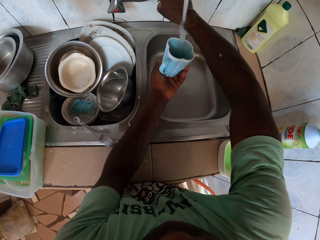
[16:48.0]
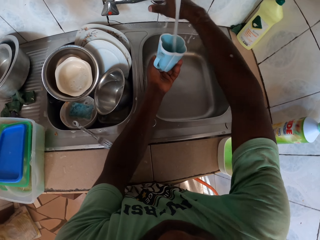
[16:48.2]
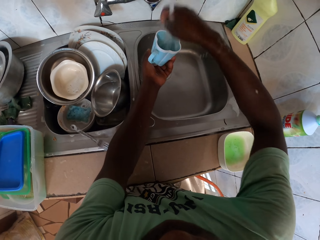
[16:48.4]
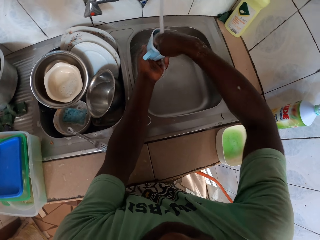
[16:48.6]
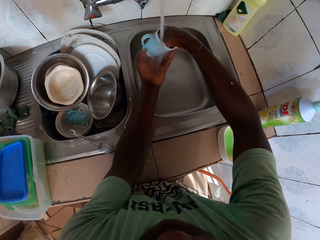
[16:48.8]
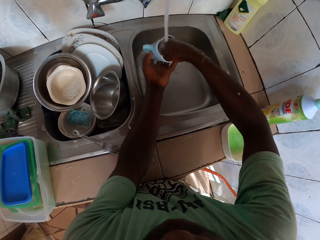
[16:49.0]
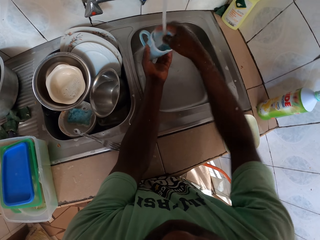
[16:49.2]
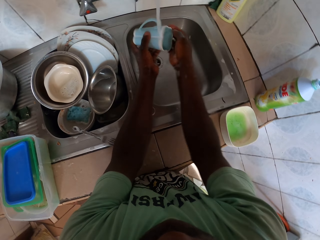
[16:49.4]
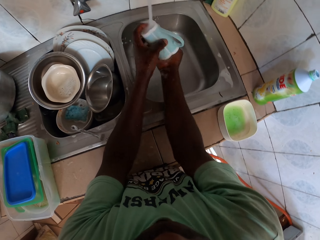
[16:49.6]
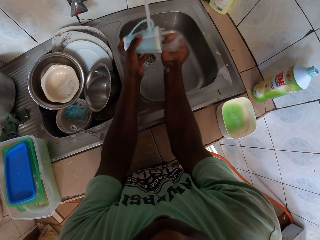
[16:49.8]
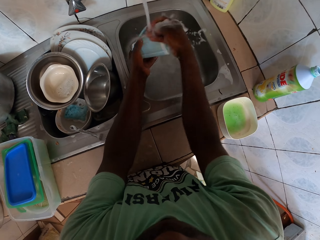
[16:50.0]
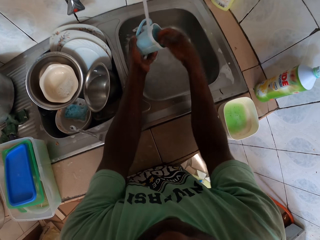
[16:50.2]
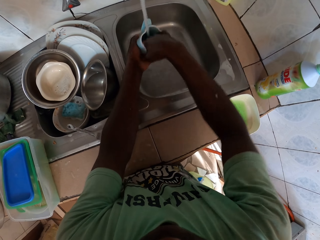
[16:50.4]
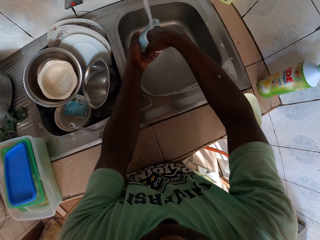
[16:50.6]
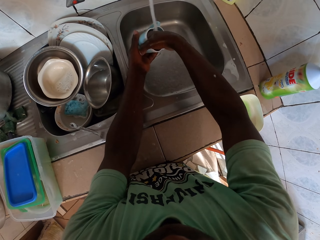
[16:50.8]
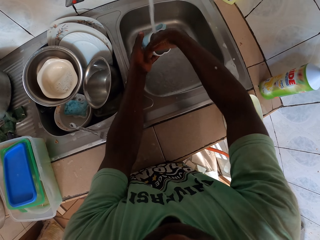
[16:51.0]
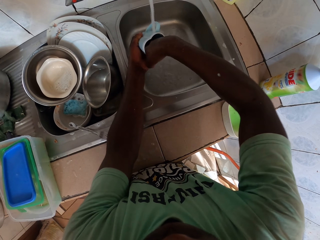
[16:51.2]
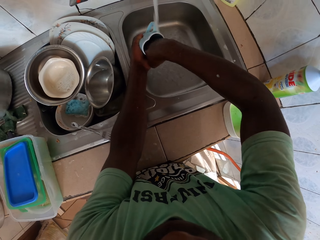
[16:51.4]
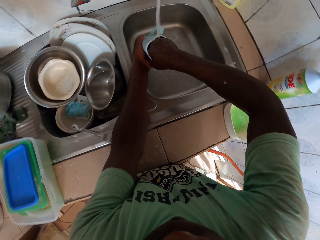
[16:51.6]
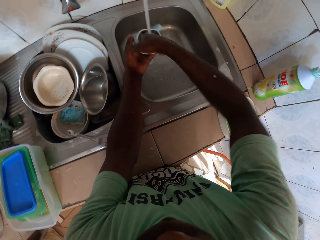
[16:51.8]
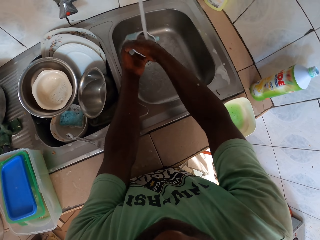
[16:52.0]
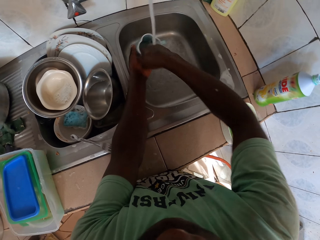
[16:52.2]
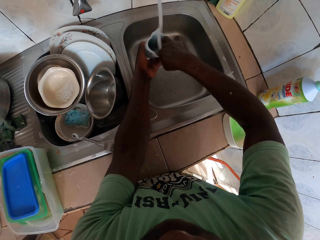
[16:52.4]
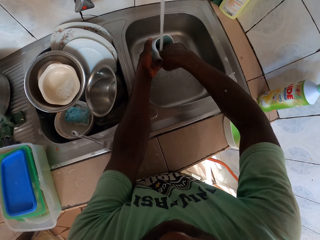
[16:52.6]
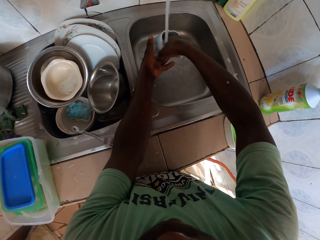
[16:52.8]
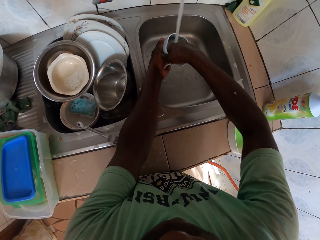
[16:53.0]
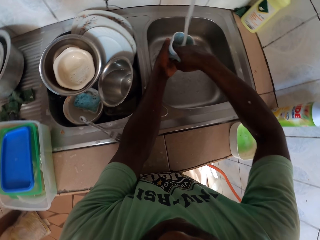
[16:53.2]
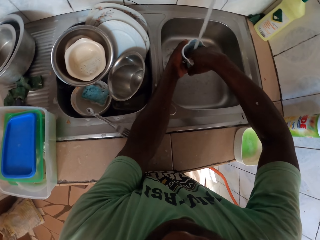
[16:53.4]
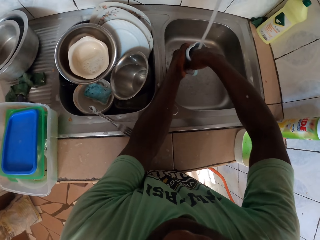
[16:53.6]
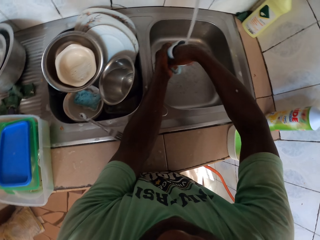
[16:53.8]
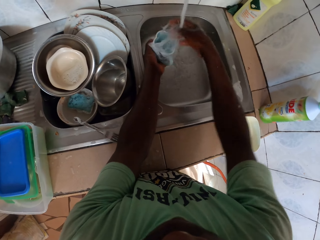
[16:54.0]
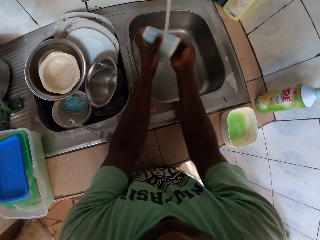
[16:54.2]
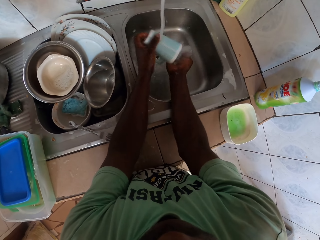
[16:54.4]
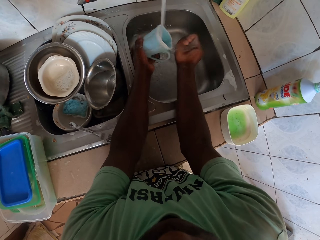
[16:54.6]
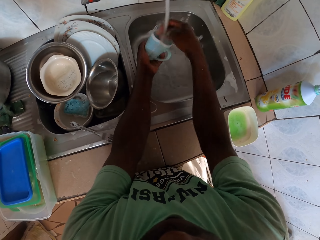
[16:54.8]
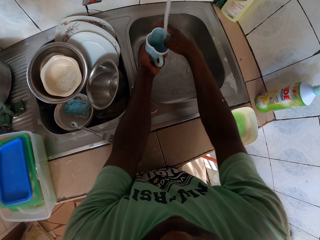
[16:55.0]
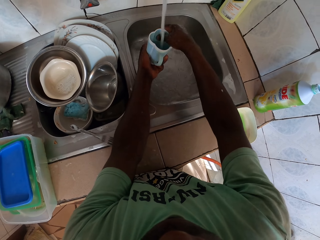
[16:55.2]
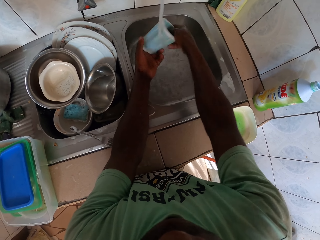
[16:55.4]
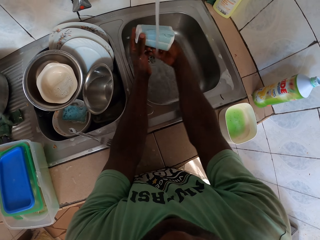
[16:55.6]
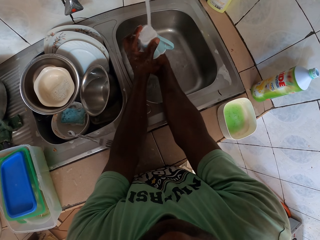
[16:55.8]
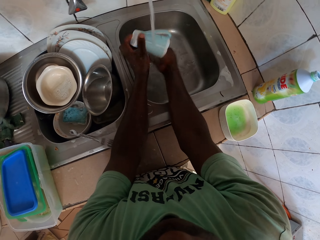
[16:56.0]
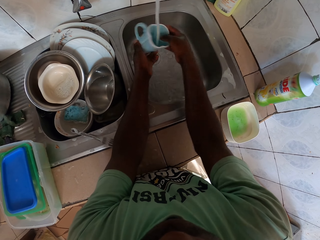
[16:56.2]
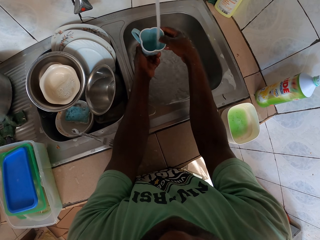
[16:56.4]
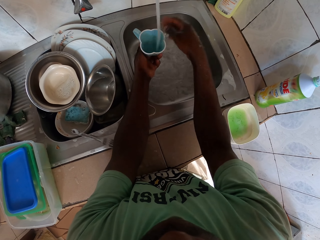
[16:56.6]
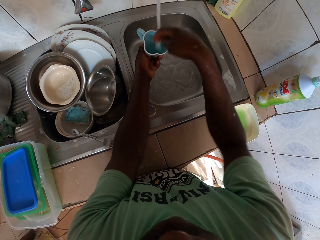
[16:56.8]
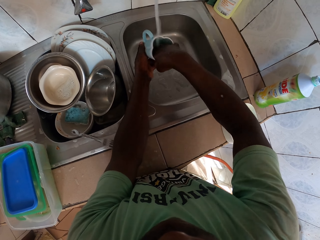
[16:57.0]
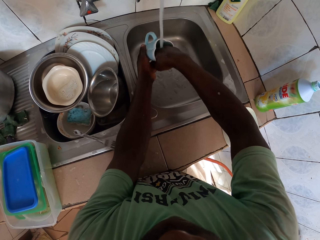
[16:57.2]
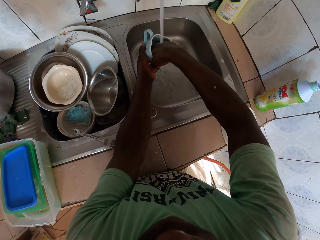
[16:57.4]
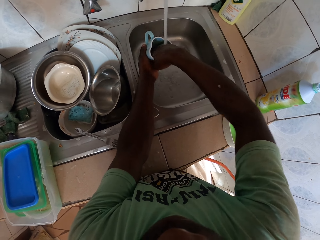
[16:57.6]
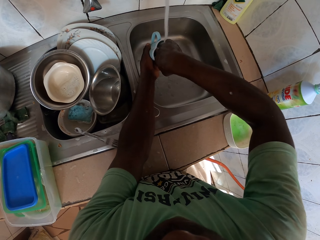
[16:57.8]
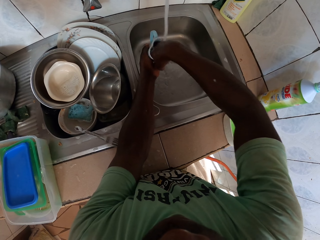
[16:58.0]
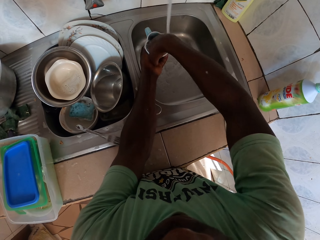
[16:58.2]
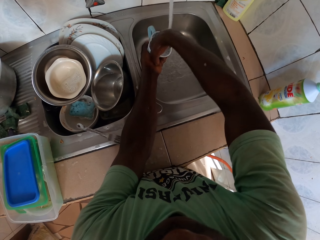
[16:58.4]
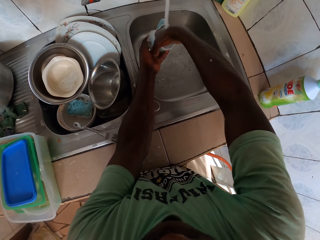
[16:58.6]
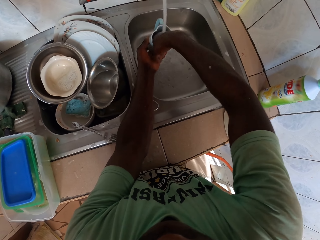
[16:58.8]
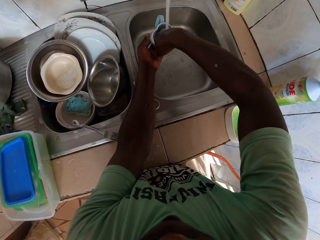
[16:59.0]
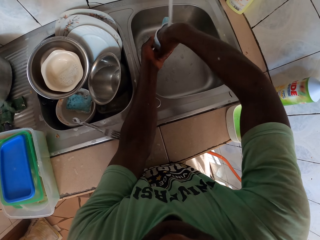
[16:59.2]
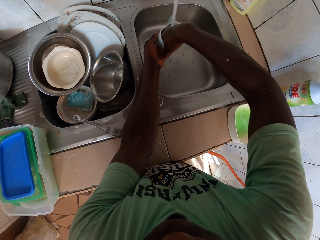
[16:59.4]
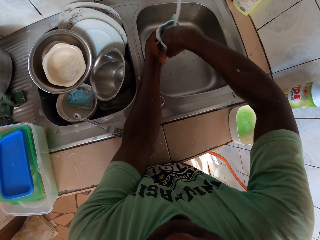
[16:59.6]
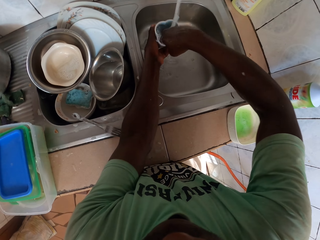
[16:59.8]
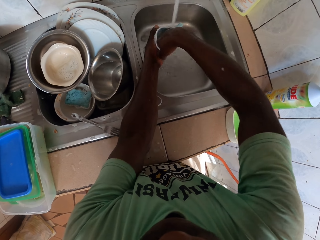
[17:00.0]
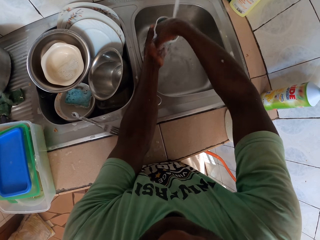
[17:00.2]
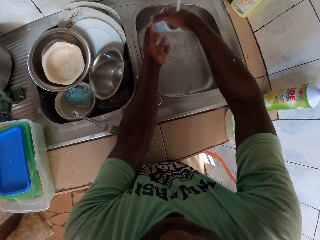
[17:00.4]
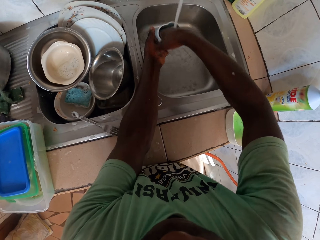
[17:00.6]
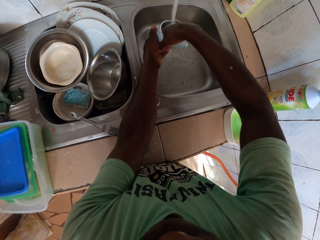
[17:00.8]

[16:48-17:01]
The camera wearer washes the cup. They wash the cup.

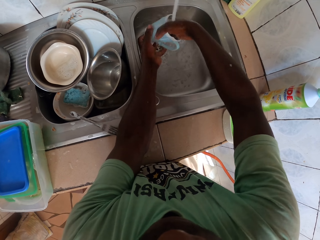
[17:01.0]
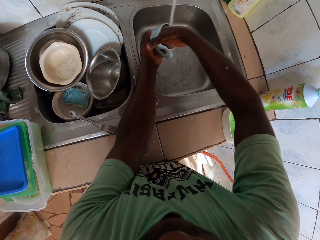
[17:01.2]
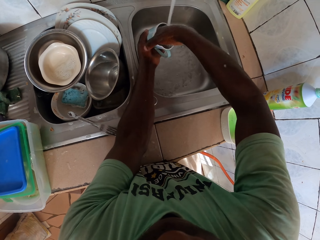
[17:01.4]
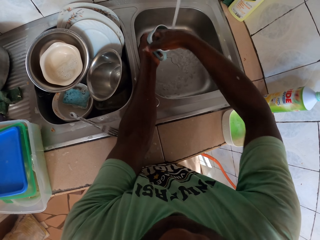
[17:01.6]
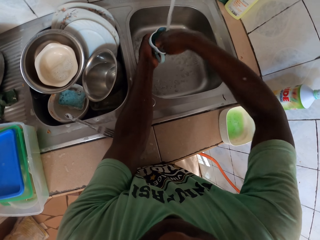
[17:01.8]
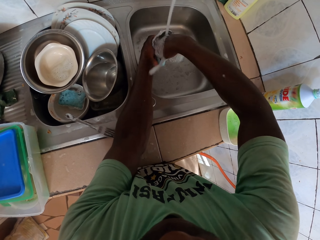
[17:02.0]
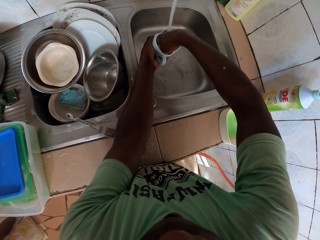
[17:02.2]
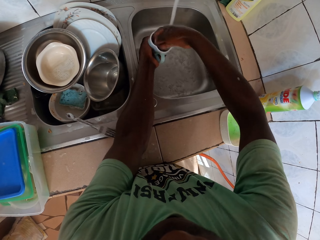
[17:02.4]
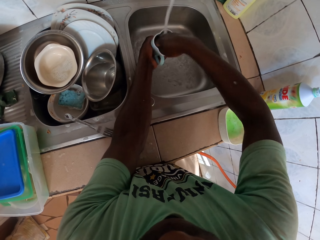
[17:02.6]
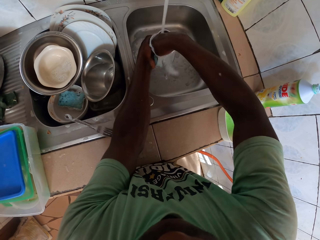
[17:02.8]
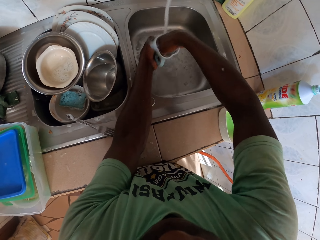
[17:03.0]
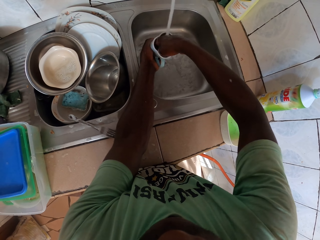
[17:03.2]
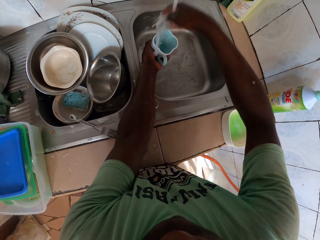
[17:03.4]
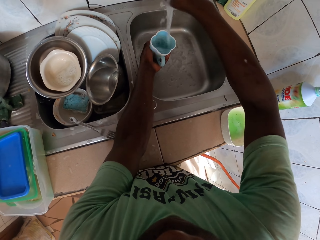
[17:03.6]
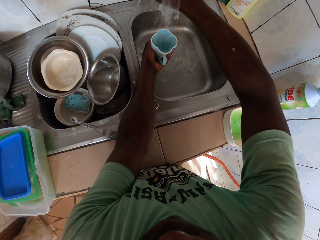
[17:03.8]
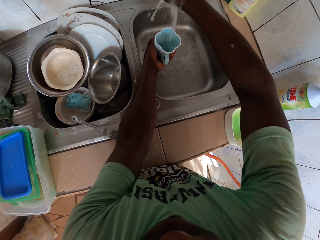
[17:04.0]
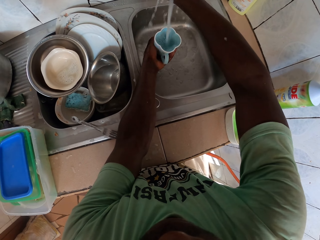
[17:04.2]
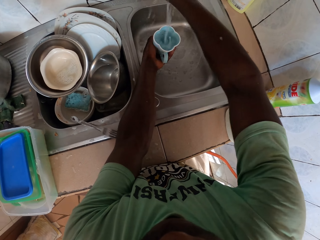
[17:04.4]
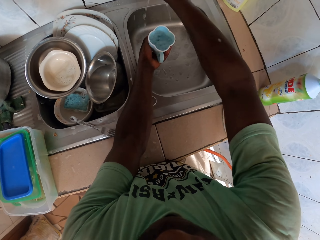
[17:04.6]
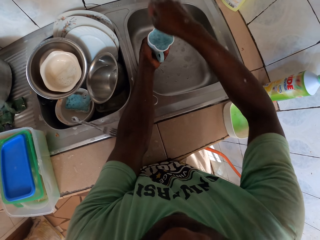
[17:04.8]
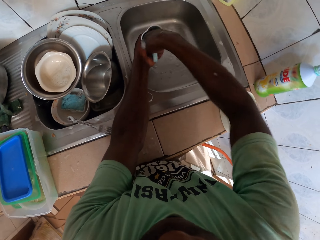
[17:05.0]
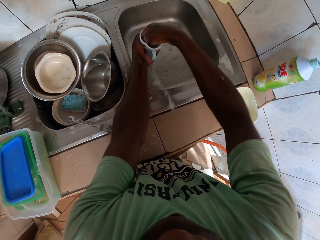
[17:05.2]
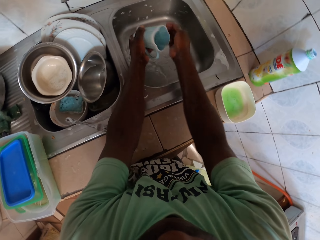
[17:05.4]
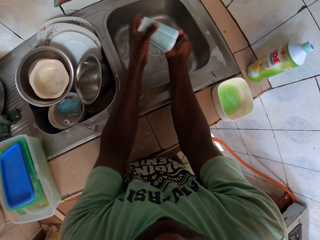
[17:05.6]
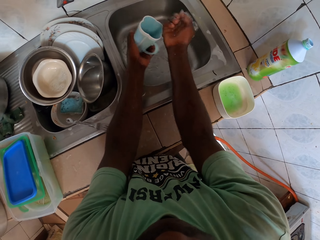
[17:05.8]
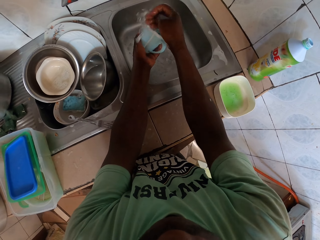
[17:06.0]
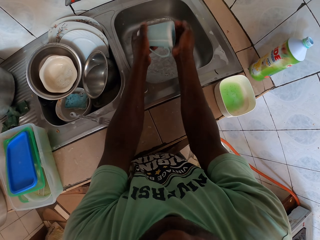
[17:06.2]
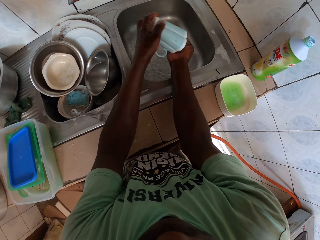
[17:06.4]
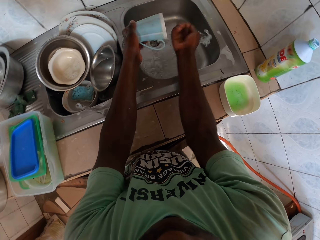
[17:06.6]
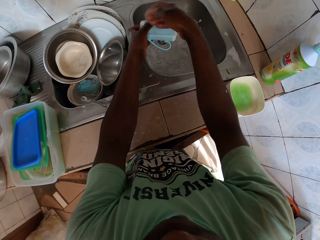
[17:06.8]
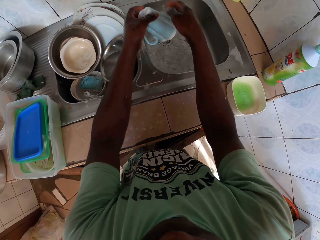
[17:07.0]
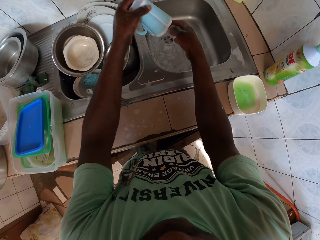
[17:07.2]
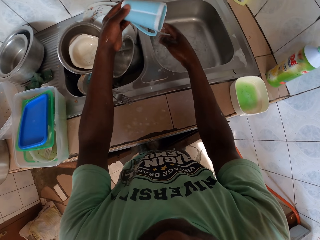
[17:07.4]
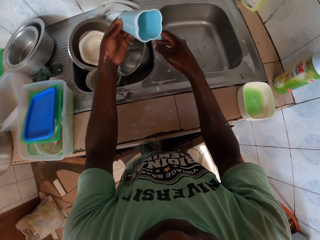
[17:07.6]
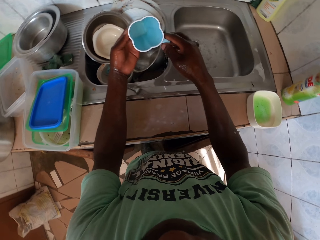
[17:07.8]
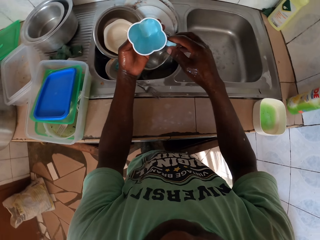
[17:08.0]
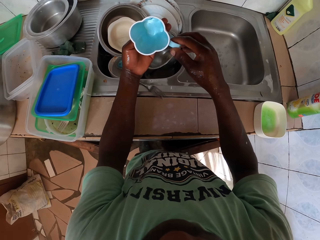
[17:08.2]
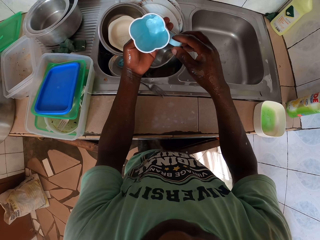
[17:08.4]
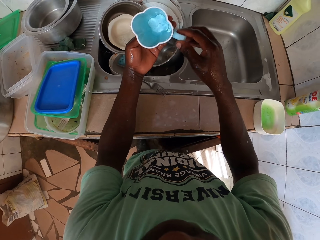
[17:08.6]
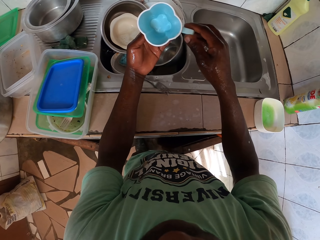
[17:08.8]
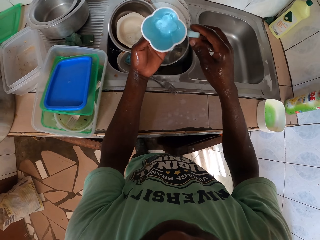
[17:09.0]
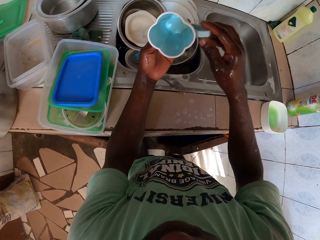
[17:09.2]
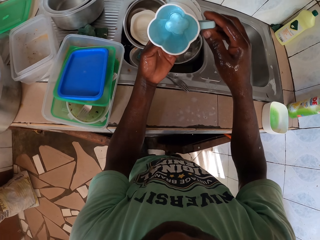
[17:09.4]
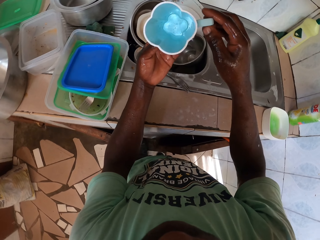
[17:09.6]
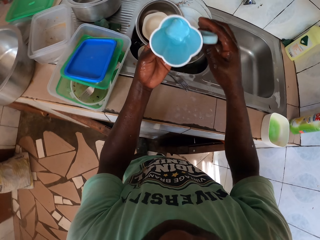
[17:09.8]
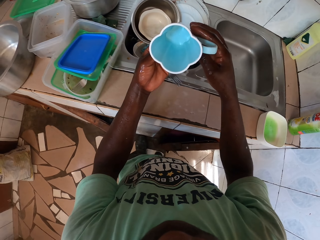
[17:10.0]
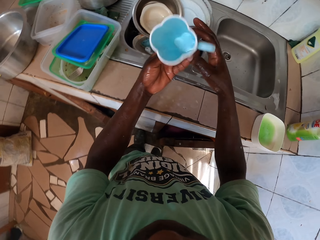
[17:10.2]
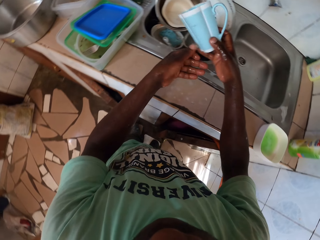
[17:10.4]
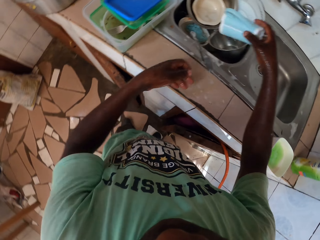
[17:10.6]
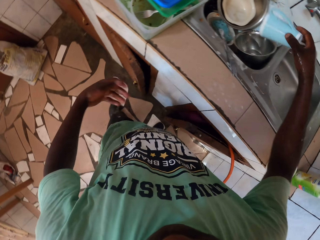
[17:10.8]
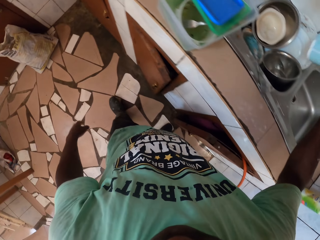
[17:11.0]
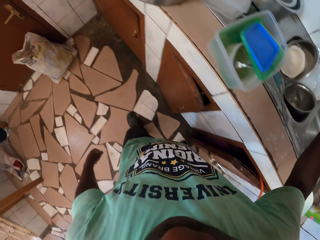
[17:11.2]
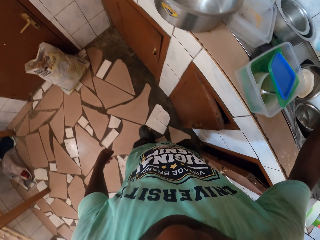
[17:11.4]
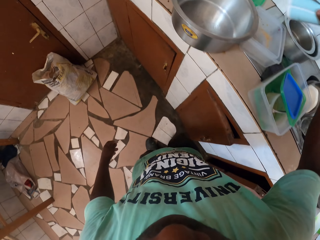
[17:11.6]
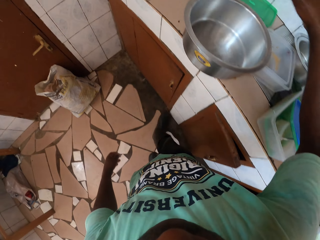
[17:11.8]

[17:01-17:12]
The camera wearer turns off the faucet. They look inside the cup.
